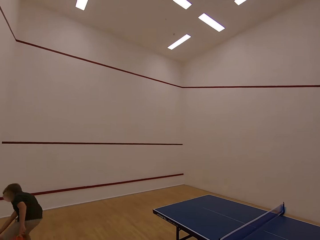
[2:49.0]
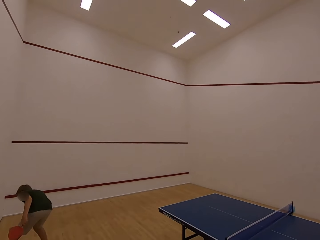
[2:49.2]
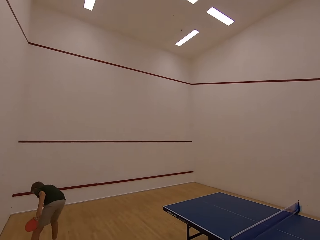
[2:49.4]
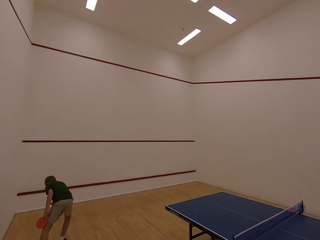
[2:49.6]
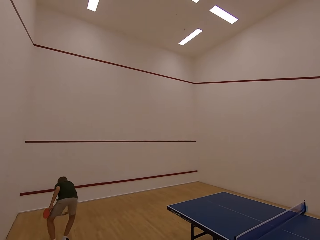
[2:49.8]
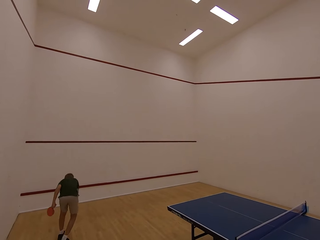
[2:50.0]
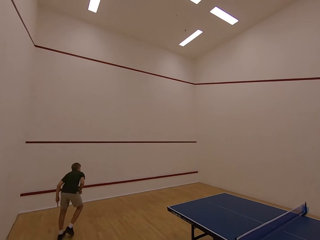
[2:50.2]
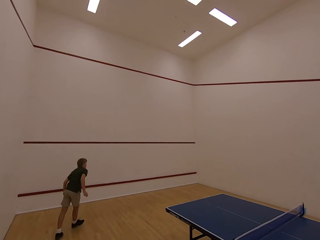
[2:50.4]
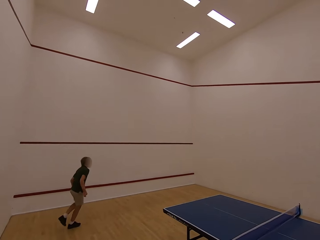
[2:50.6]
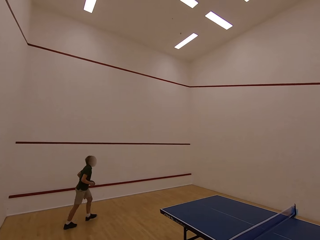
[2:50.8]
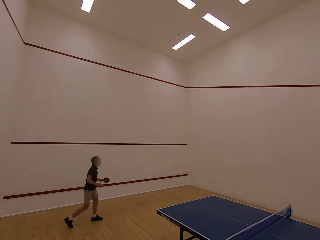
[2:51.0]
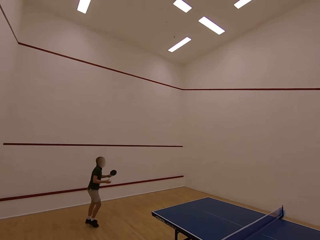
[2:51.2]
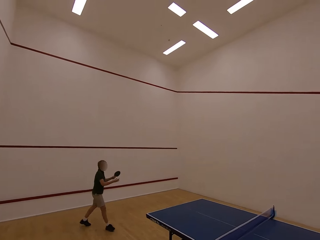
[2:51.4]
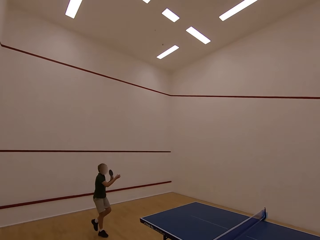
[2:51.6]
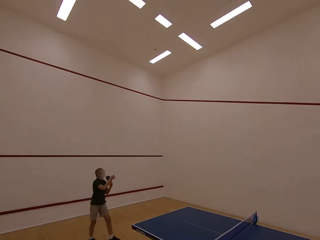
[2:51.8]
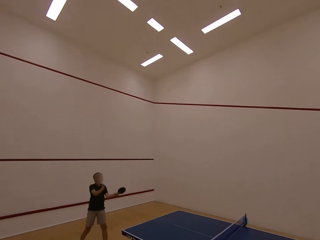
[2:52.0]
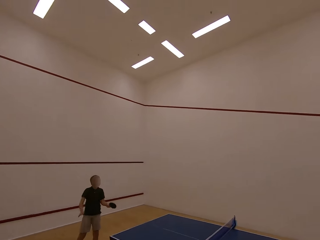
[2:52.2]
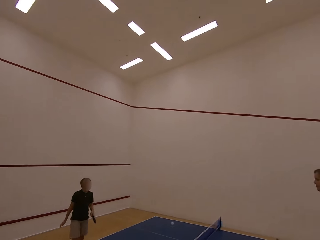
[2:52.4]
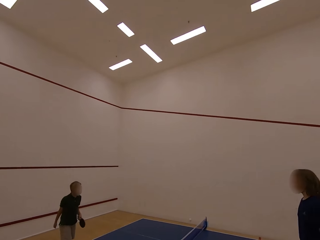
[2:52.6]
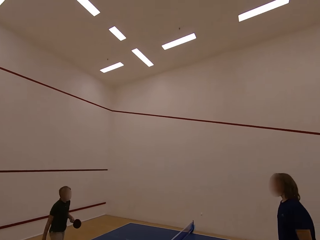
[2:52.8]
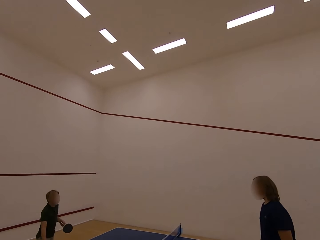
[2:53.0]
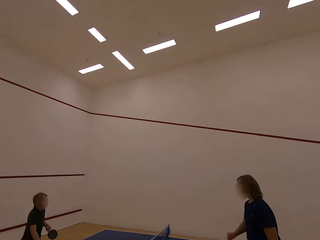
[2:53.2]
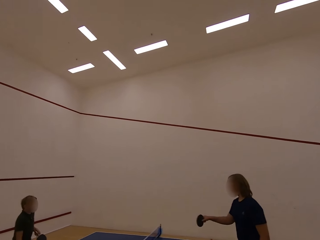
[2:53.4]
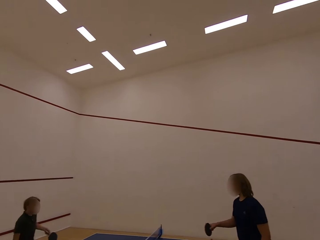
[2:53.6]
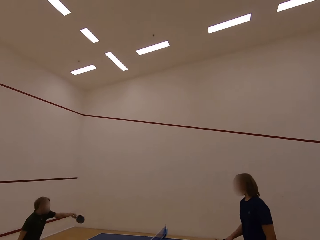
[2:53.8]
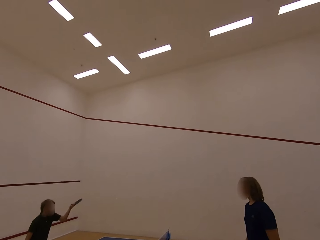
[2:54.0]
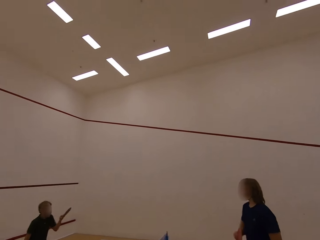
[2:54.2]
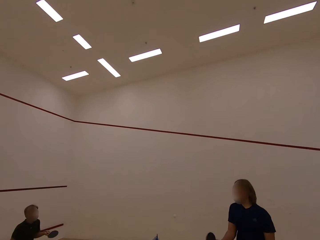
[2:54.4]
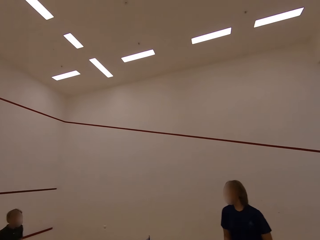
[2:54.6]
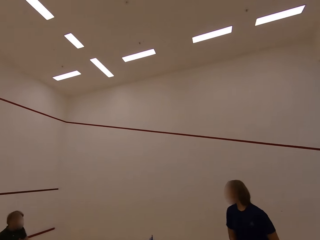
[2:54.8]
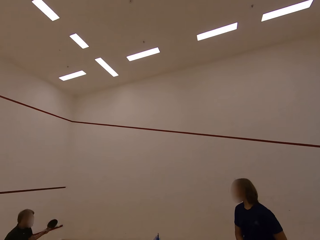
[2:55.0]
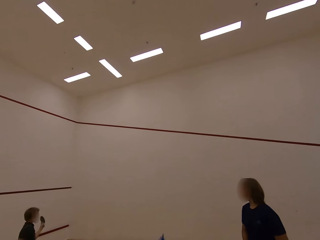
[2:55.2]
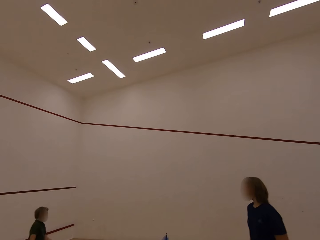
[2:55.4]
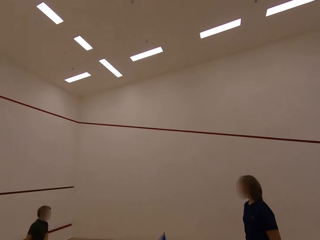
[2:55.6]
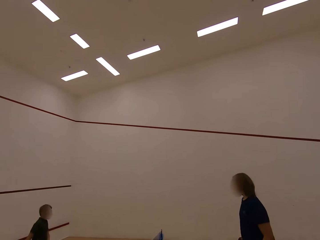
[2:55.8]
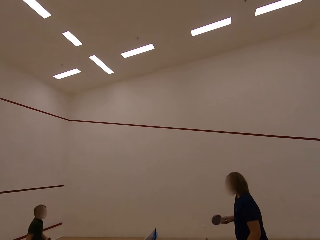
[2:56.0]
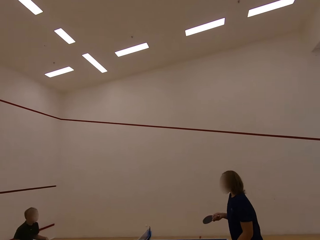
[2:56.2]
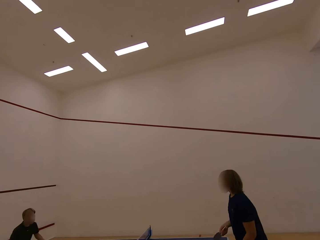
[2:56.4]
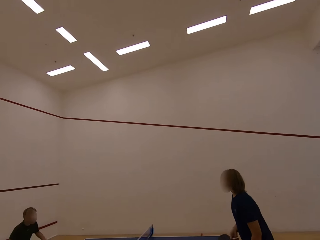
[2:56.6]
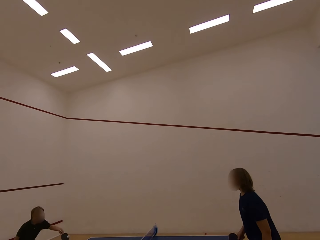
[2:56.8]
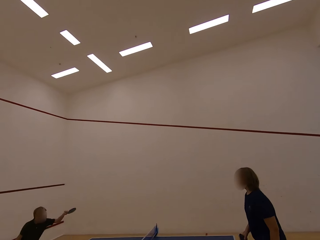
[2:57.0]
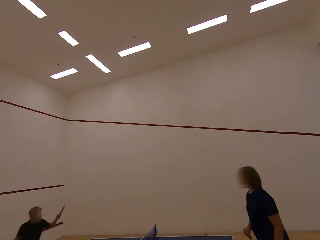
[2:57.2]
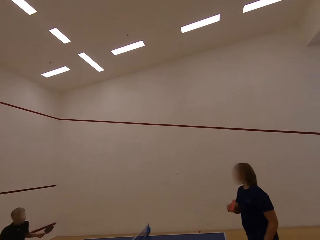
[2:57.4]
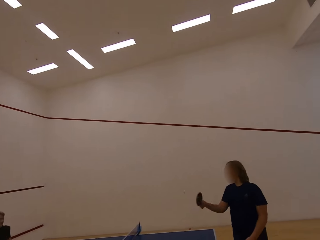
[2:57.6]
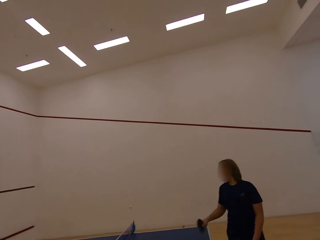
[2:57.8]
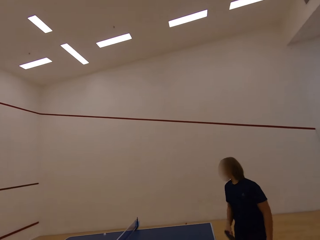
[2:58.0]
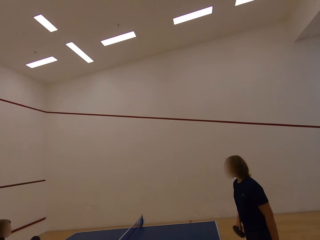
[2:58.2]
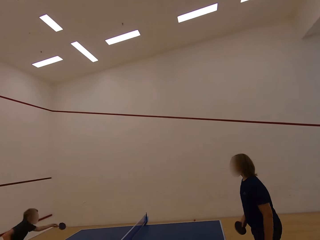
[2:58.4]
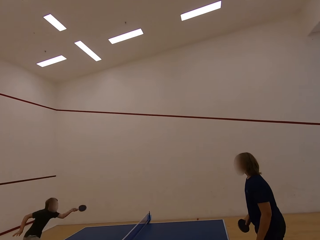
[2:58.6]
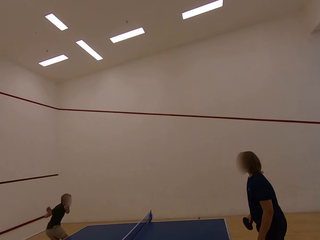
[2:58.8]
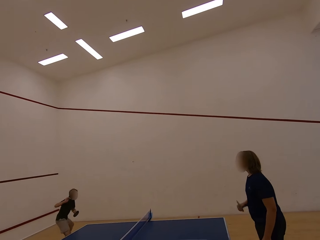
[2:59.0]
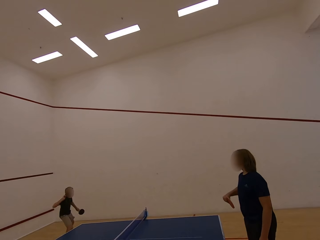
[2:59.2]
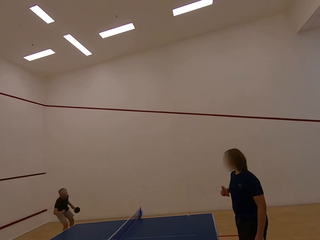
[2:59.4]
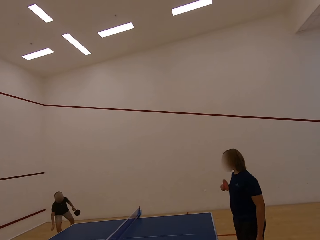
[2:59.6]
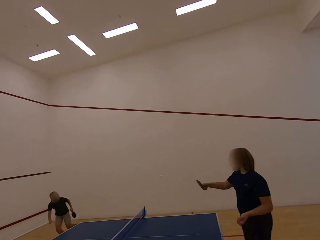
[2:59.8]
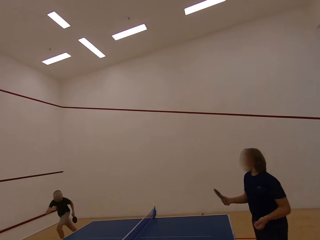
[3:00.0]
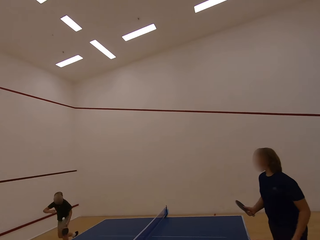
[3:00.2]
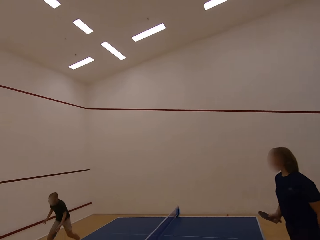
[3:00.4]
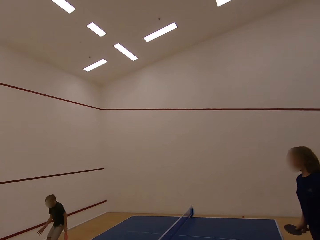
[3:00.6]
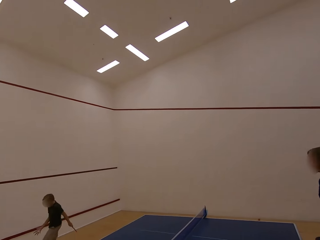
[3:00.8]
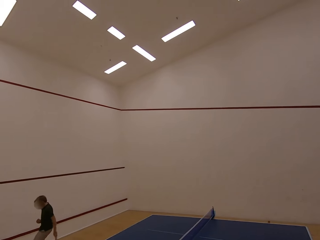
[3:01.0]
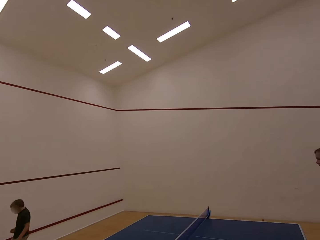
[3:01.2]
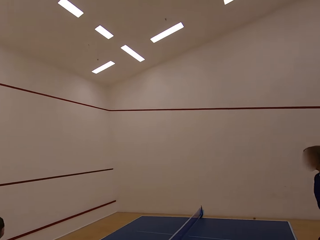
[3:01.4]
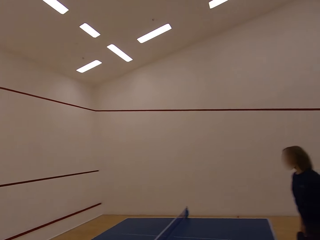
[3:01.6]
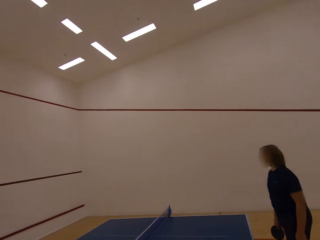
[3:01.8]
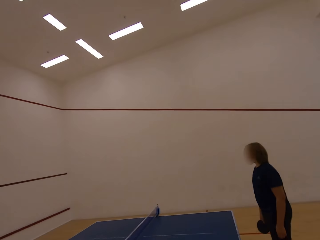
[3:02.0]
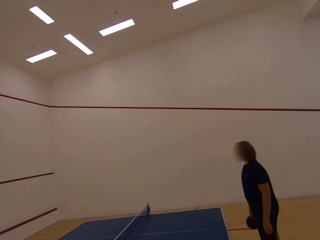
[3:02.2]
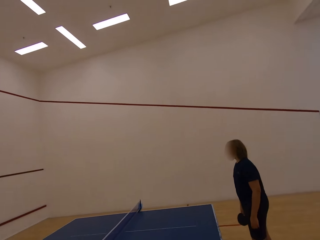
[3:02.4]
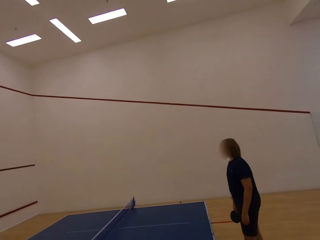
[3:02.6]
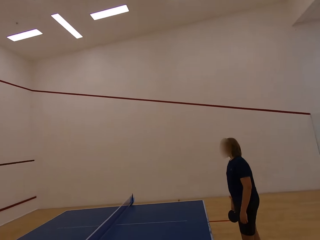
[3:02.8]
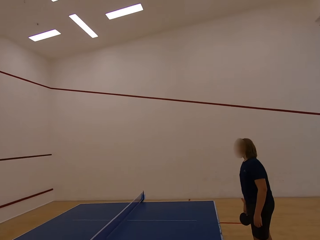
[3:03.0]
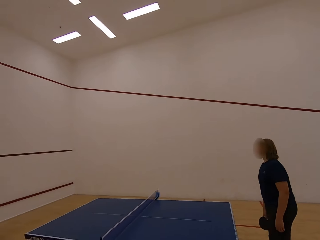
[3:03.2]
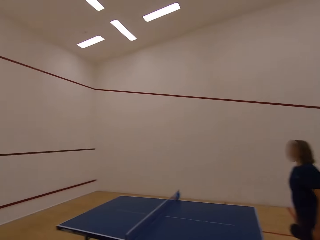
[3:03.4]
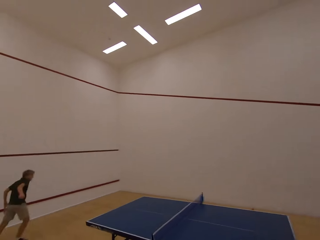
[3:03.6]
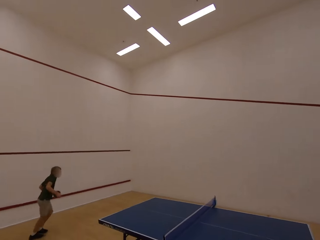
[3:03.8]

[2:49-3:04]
A boy follows the ball, picks the ball and hits the ball towards a woman. The woman hits the ball towards the boy. The boy hits the ball towards the woman. The woman hits the ball towards the boy. The boy hits the ball towards the woman. The woman hits the ball towards the boy. The boy hits the ball towards the woman. The woman hits the ball towards the boy. The boy walks in the room and follows the ball. The camera wearer stares at the woman.

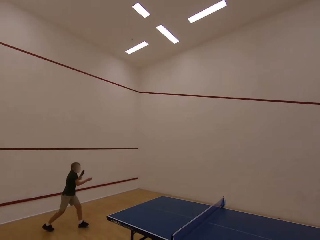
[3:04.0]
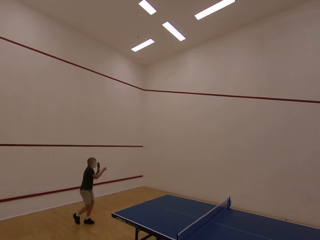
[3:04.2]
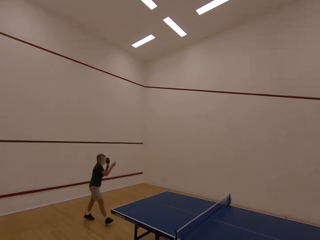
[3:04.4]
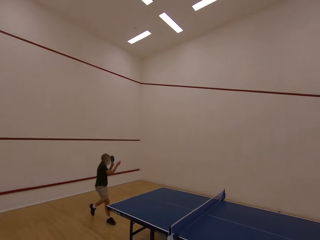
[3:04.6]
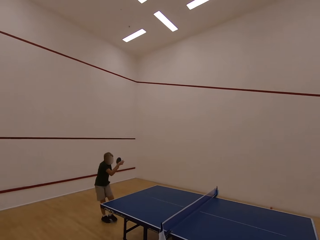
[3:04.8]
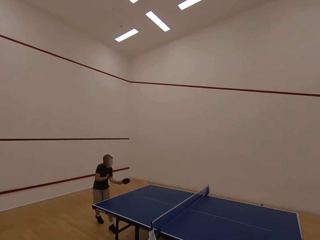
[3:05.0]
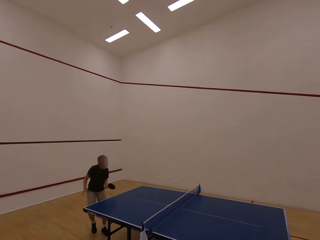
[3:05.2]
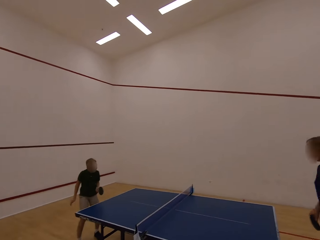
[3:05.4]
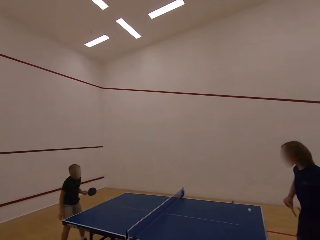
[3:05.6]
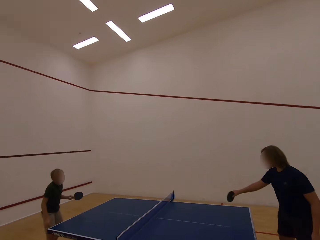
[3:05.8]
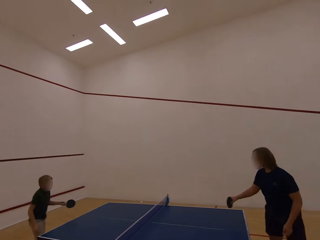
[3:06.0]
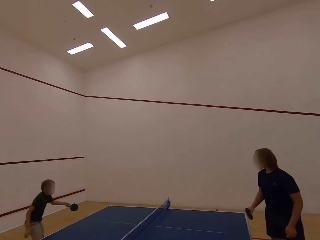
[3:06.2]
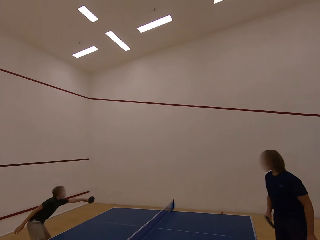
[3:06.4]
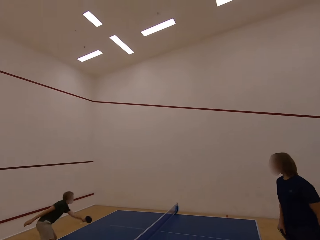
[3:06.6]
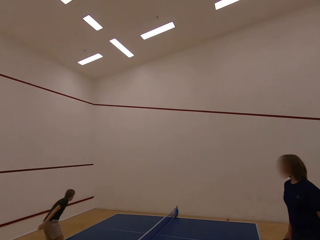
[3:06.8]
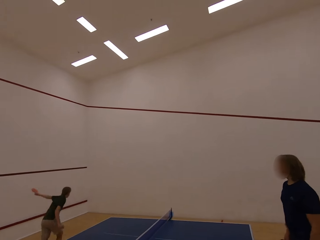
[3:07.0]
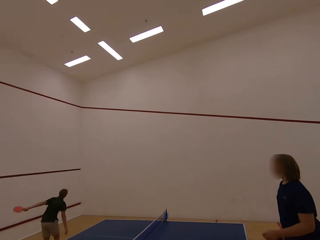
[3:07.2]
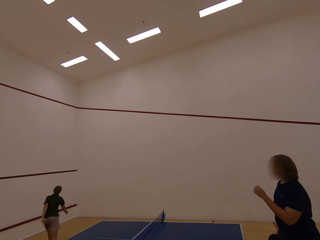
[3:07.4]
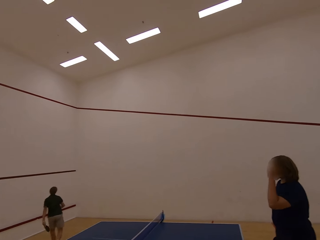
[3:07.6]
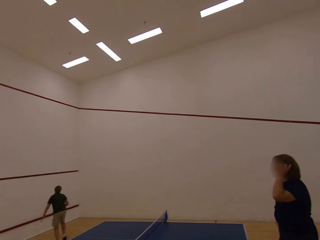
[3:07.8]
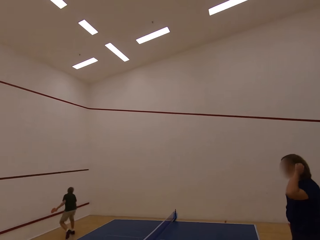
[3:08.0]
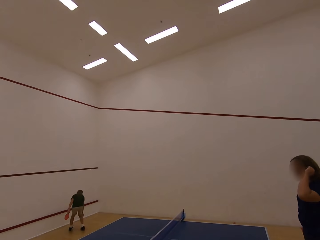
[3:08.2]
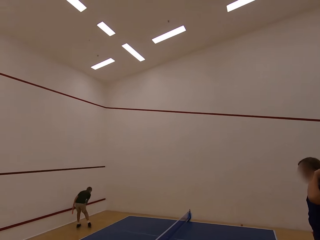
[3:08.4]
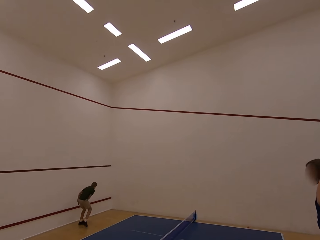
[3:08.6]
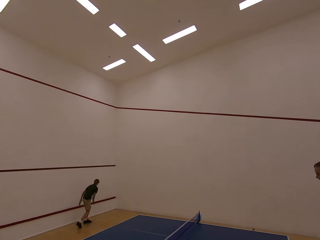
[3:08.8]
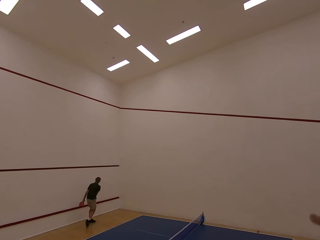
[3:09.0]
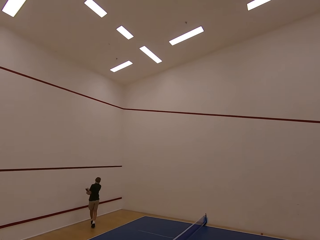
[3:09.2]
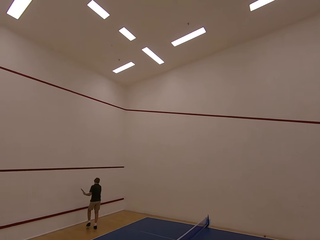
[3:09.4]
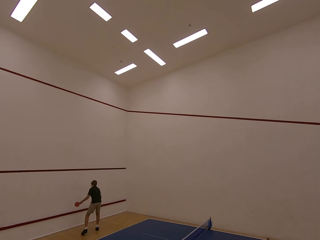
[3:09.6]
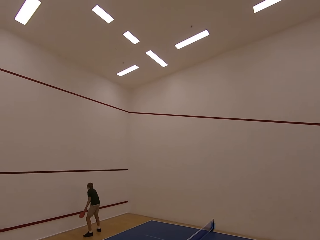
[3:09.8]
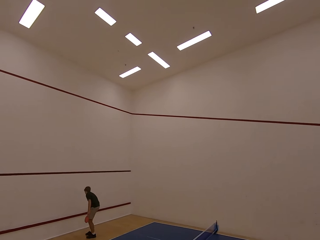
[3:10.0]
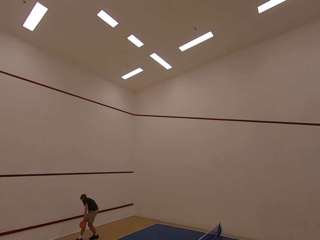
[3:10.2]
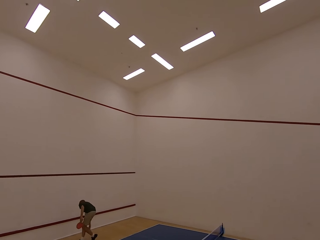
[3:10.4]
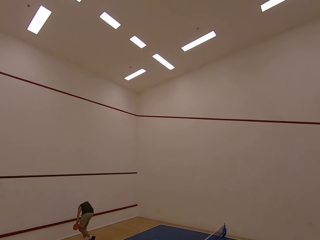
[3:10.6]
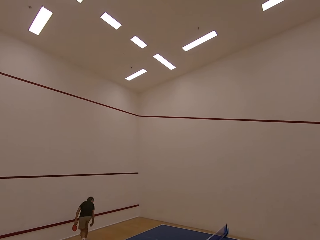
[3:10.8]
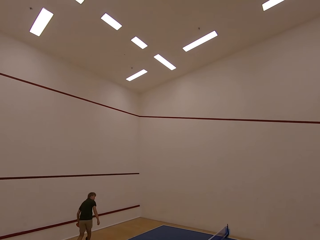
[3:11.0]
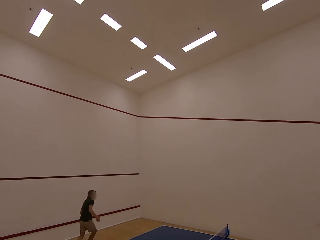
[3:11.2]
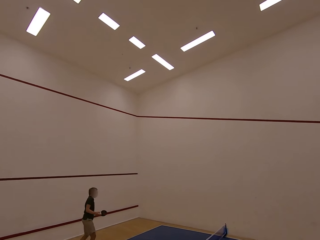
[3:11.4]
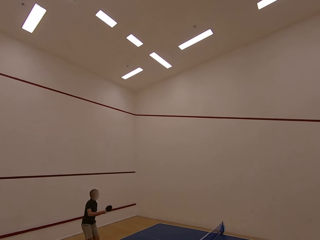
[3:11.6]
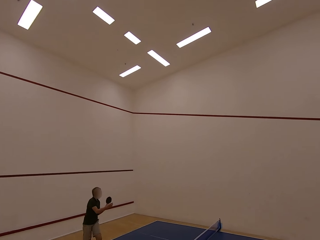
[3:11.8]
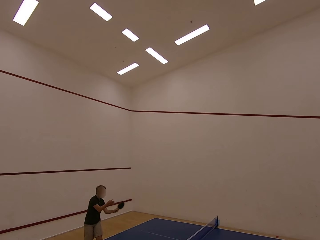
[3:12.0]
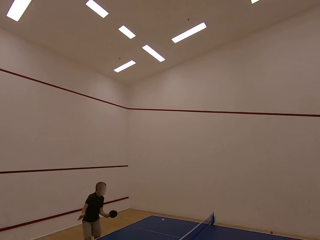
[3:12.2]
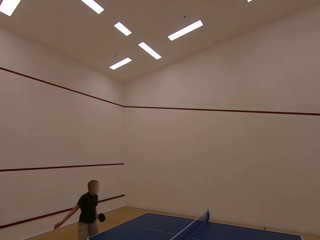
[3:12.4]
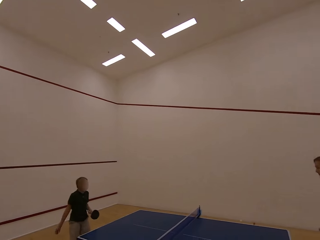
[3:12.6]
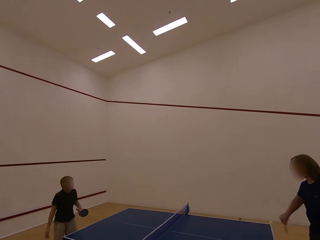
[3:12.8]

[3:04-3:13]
A boy plays the table tennis. The boy hits the ball towards a woman. The woman plays the table tennis. The woman hits the ball towards the boy. The boy picks the ball with the right hand, follows the ball and walks in the room.
